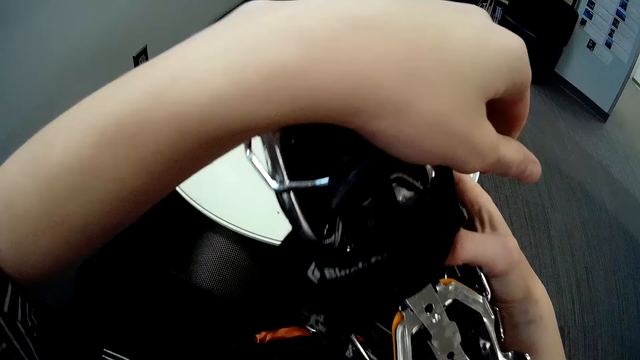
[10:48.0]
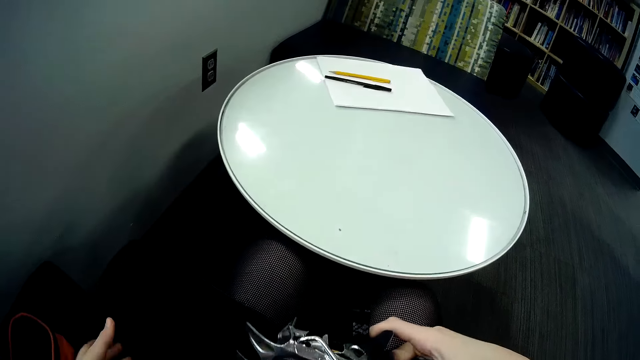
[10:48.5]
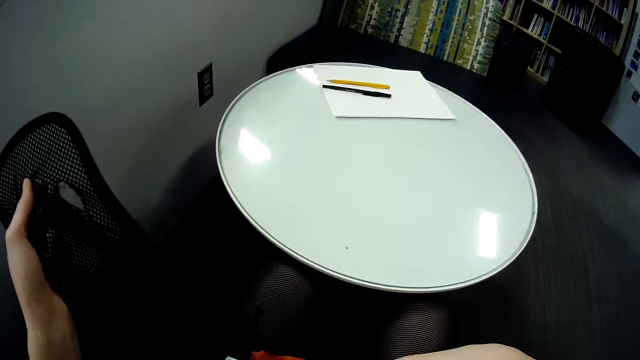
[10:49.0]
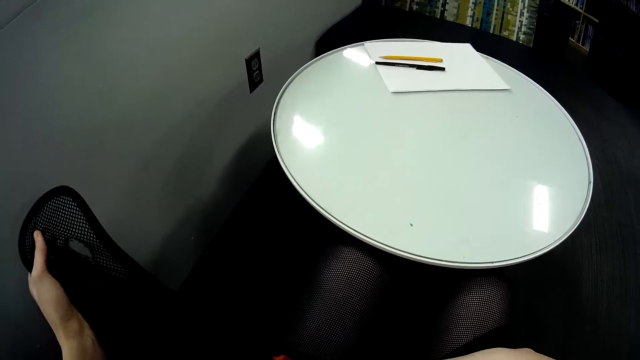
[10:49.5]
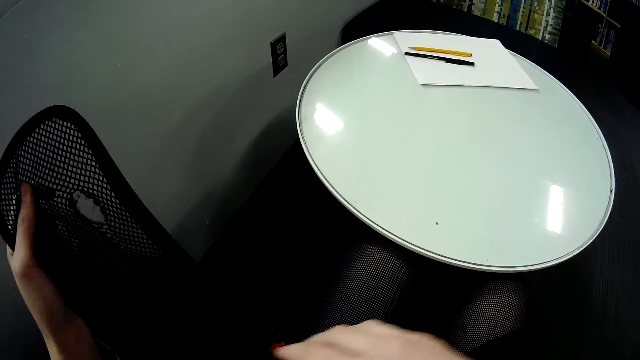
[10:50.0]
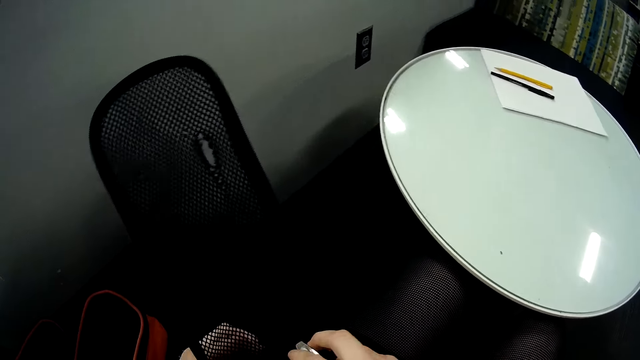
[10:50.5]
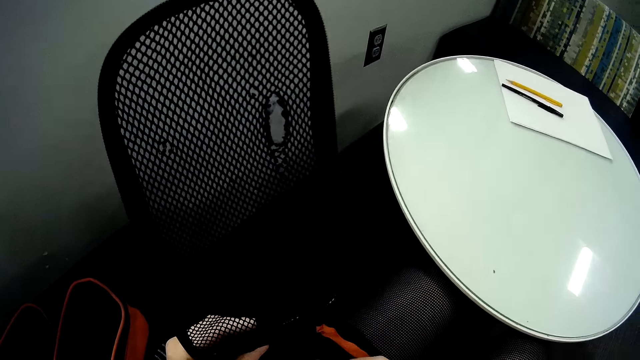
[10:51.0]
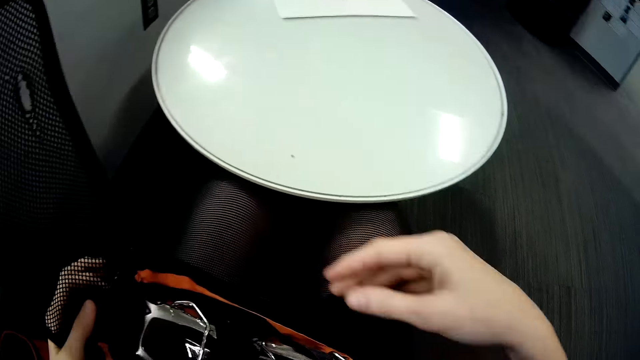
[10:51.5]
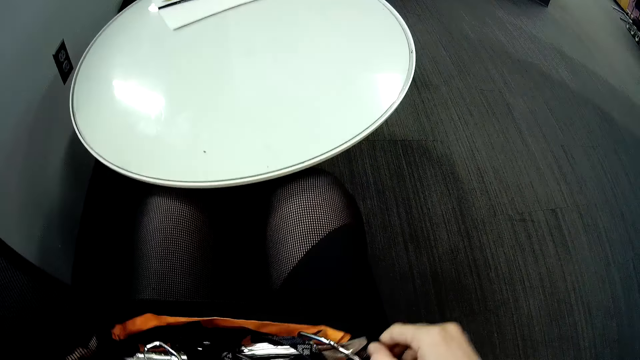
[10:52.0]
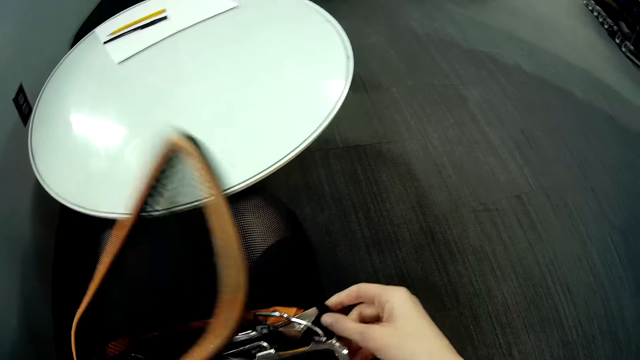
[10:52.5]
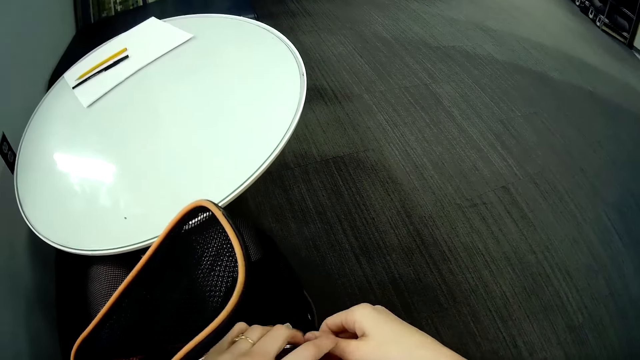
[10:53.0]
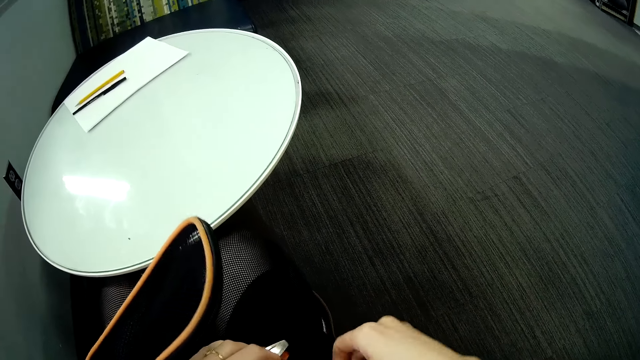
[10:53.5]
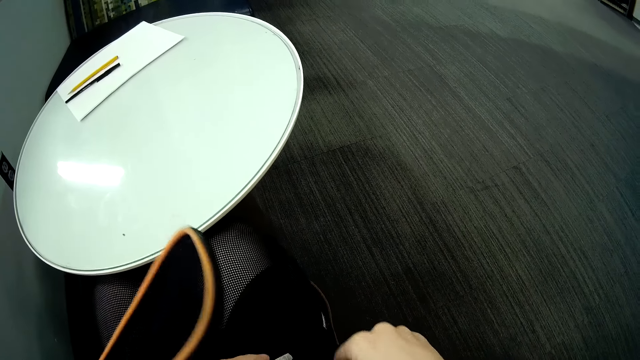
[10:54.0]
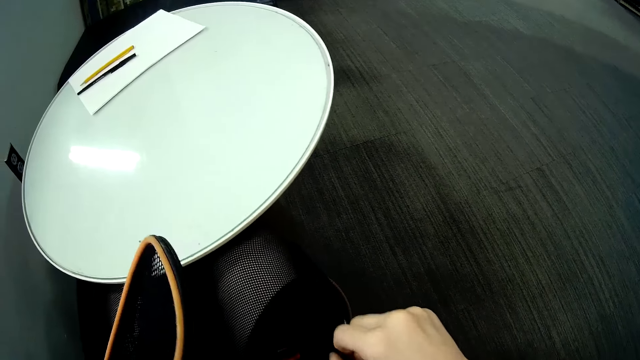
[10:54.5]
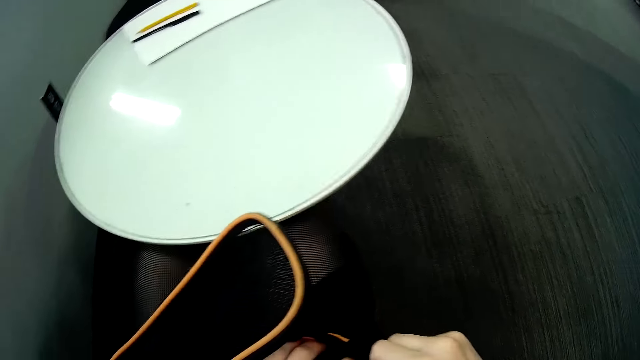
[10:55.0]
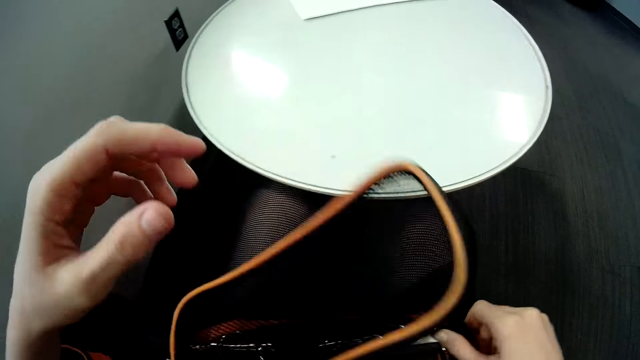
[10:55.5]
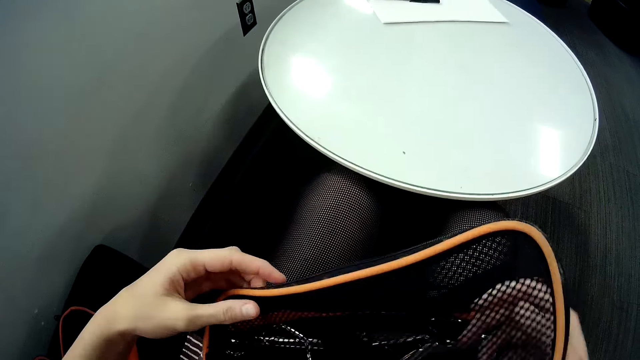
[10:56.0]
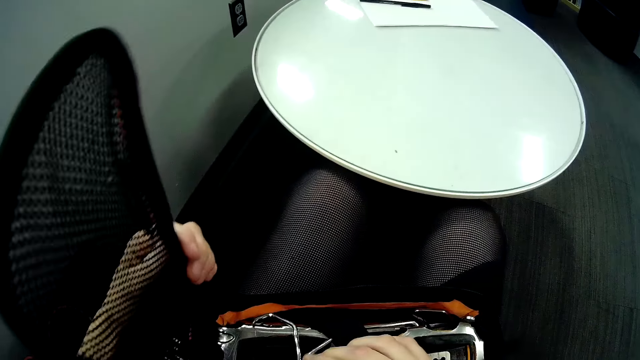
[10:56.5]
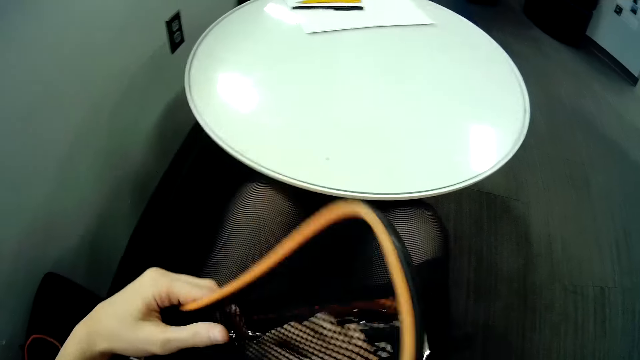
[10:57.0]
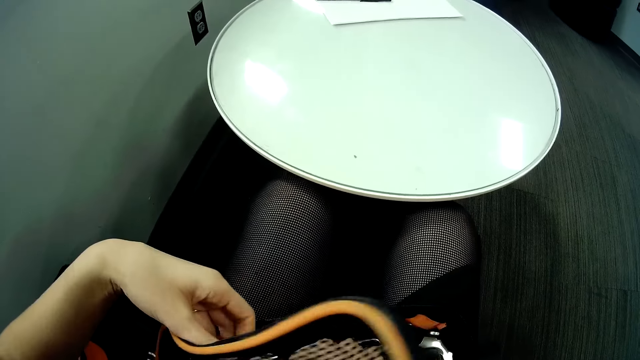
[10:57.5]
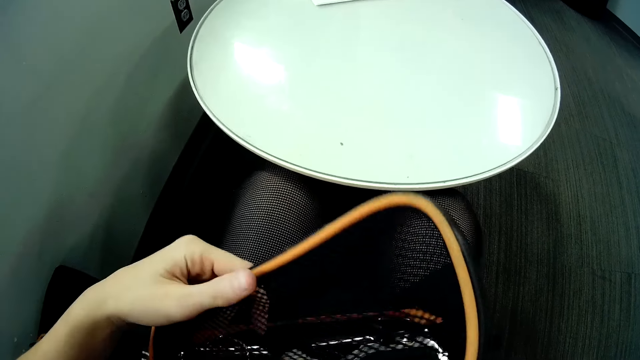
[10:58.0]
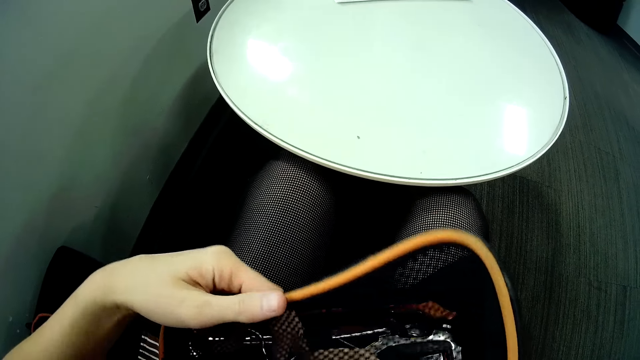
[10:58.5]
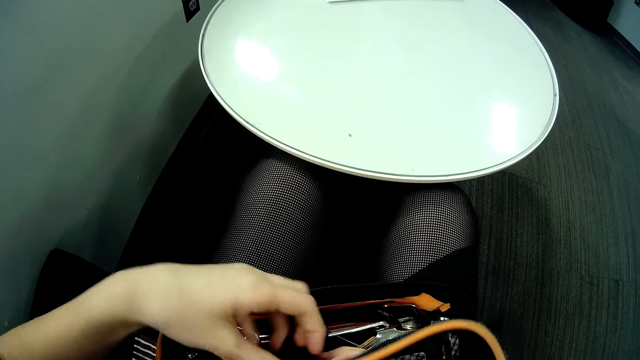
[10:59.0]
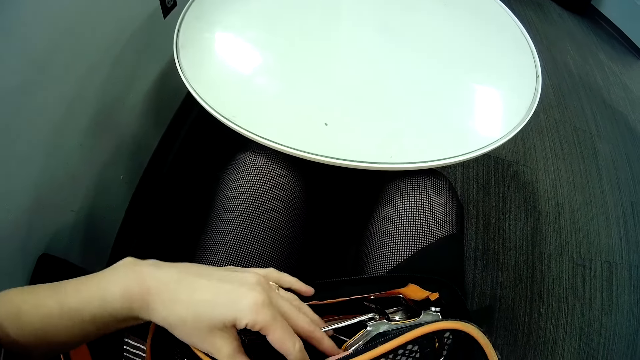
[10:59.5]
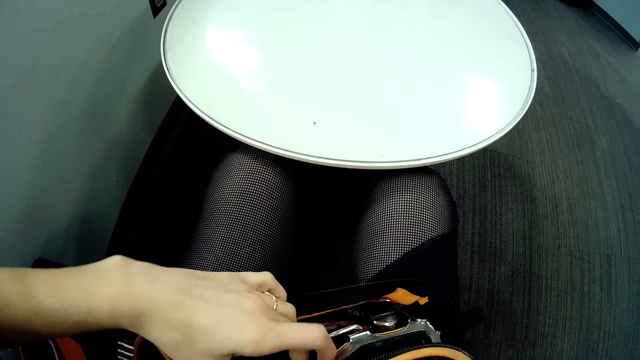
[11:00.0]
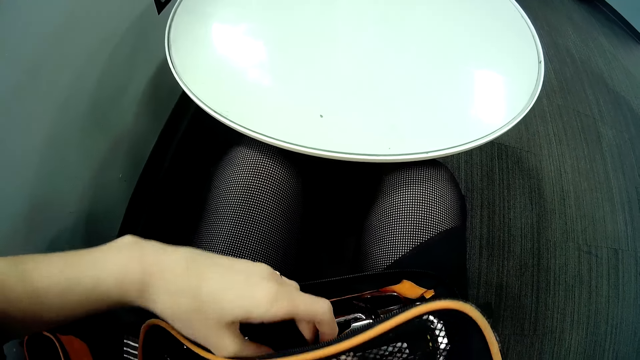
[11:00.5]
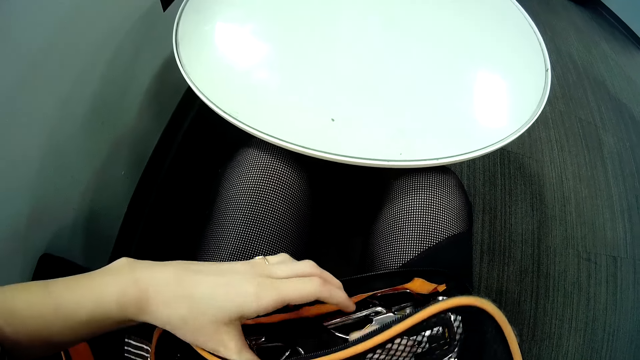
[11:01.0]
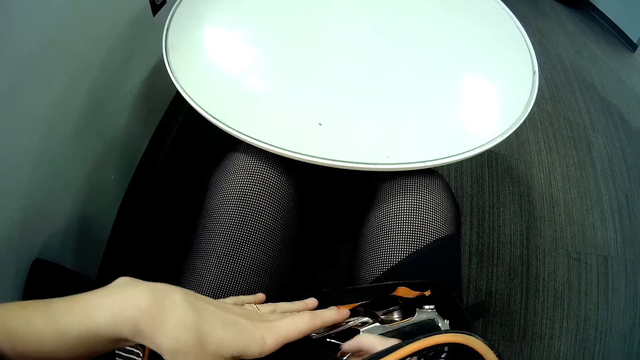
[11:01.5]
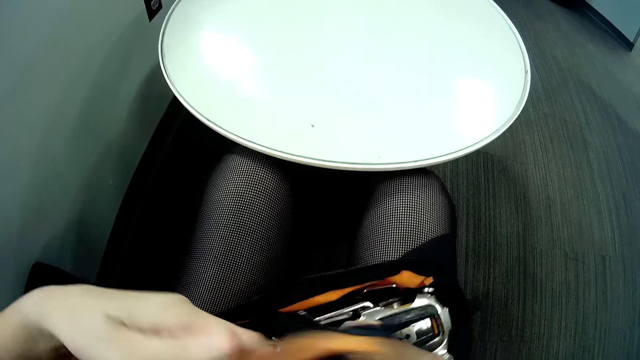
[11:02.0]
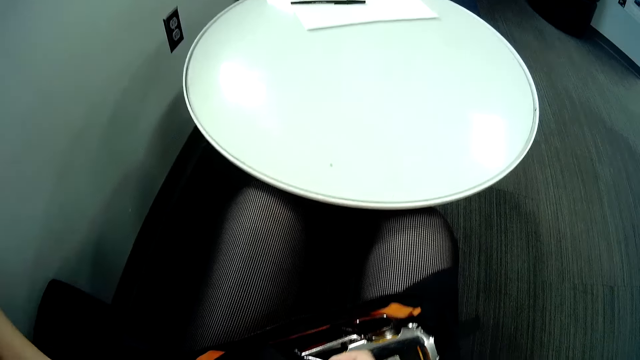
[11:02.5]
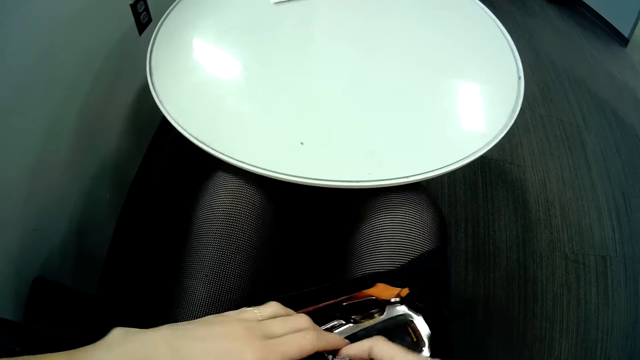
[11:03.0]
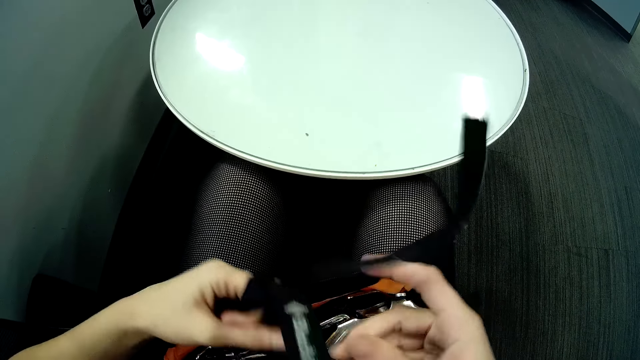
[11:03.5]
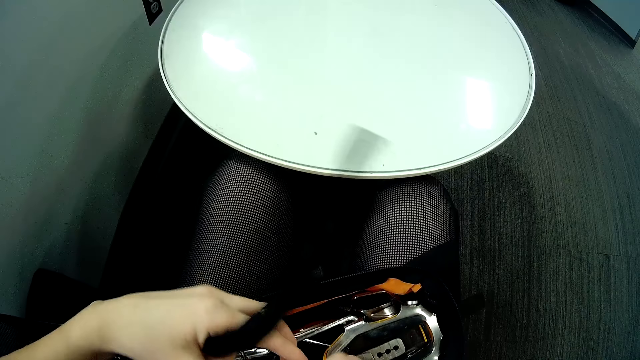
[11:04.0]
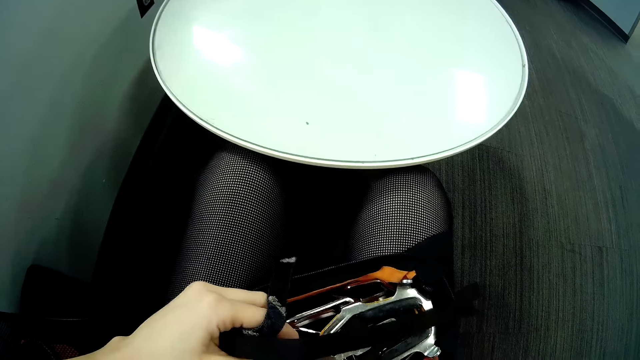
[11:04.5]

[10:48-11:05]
The camera wearer puts the crampons in the bag. They arrange the crampons to fit in the bag.

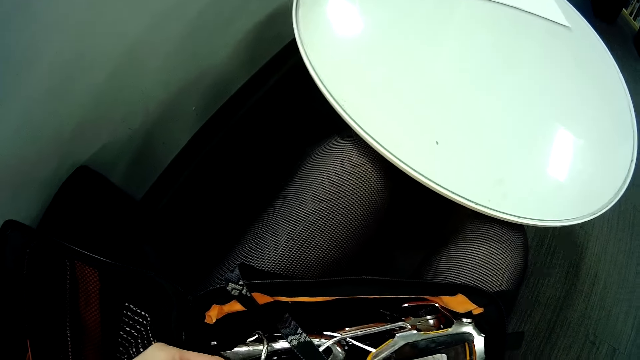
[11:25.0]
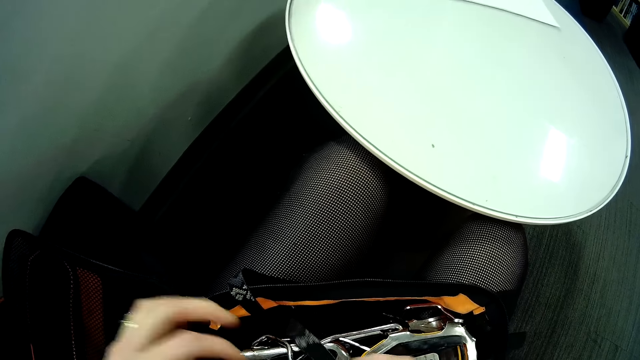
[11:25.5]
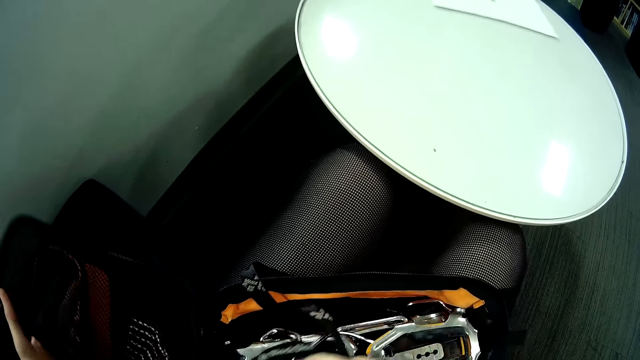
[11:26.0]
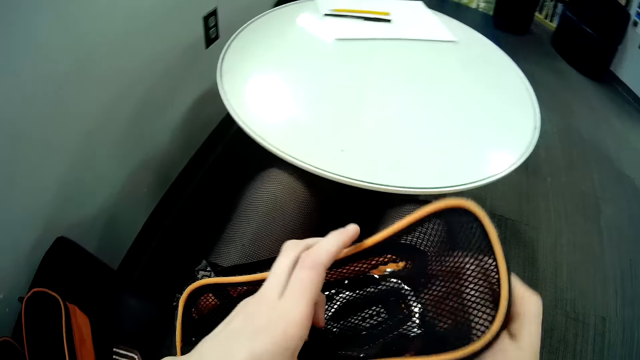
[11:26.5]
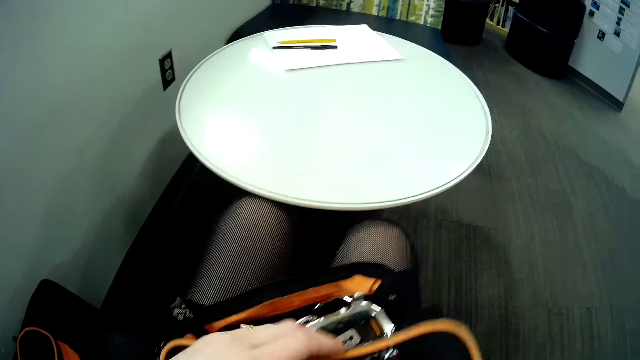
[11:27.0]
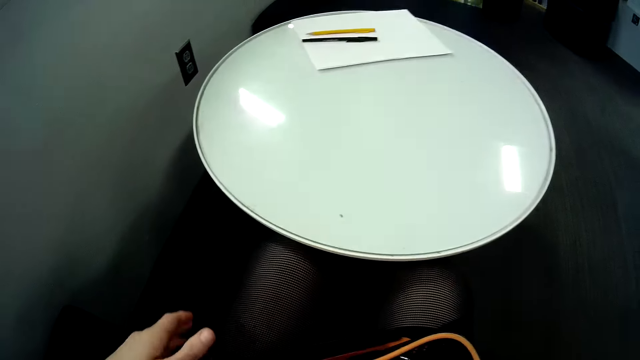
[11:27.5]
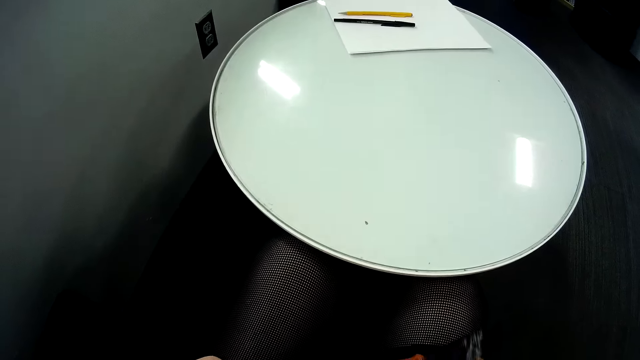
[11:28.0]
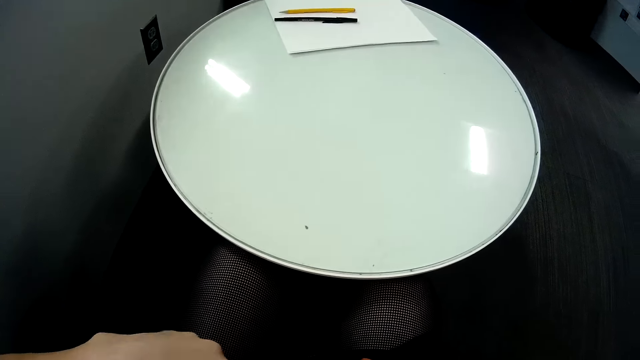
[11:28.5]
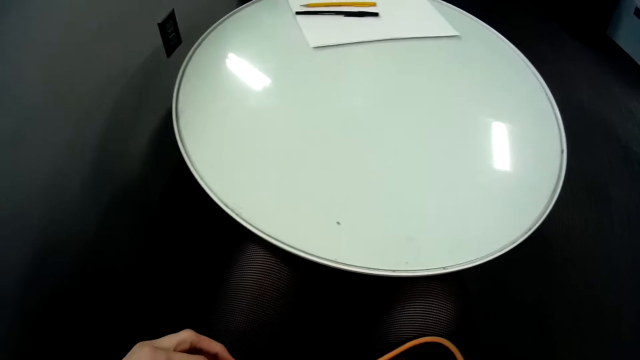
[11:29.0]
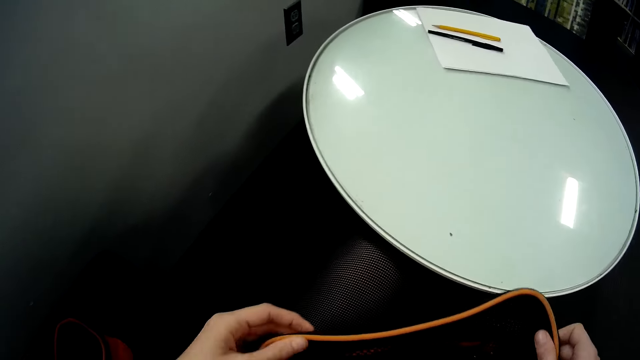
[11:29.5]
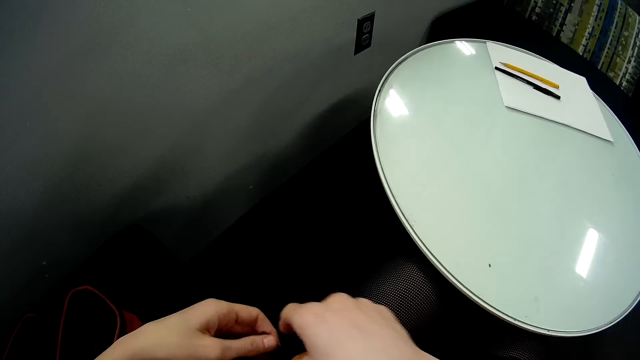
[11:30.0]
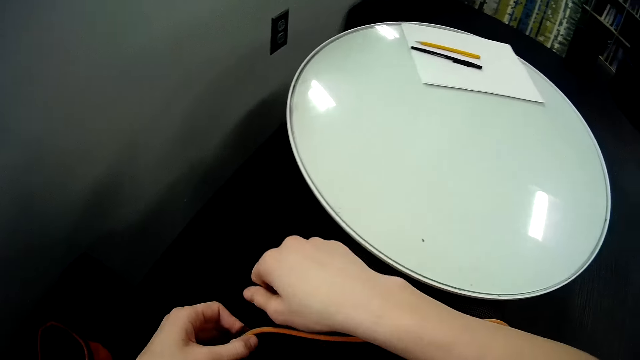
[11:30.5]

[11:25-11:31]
The camera wearer closes the bag.
